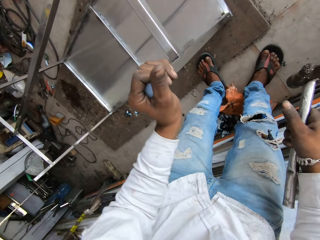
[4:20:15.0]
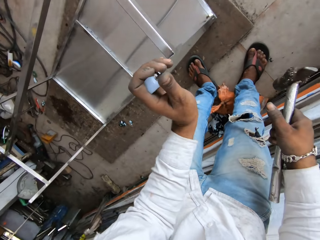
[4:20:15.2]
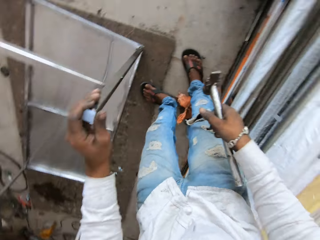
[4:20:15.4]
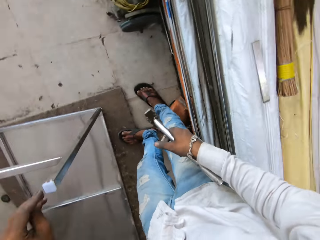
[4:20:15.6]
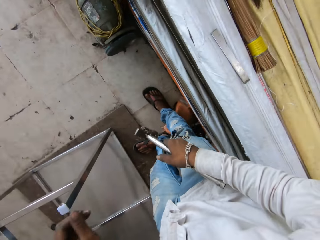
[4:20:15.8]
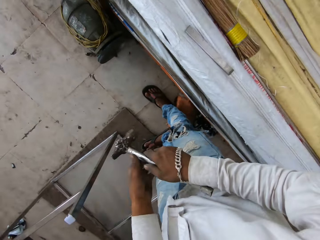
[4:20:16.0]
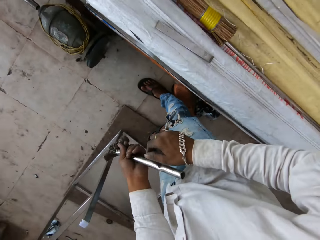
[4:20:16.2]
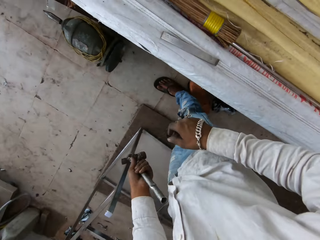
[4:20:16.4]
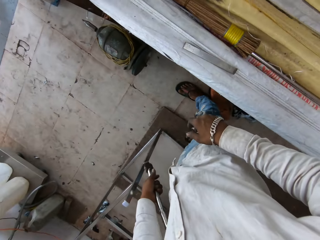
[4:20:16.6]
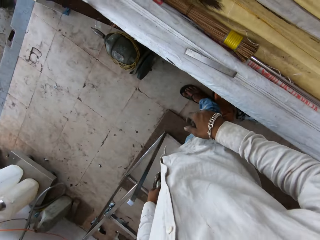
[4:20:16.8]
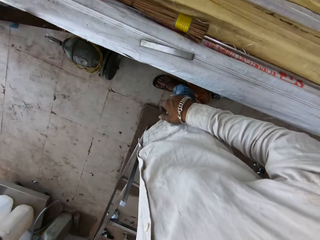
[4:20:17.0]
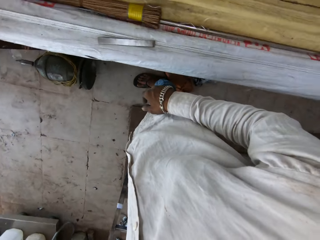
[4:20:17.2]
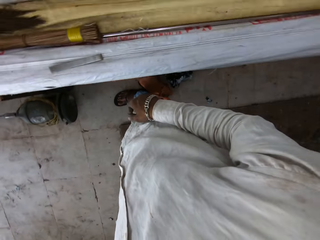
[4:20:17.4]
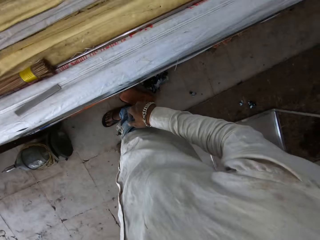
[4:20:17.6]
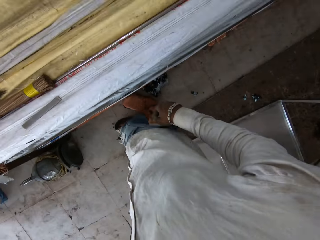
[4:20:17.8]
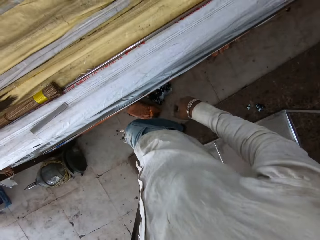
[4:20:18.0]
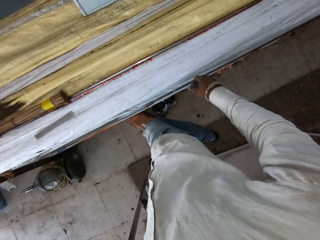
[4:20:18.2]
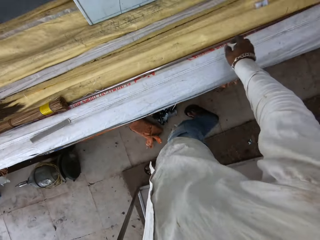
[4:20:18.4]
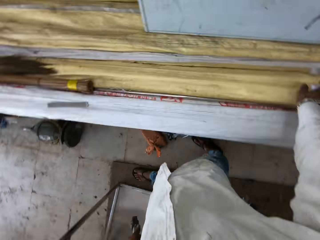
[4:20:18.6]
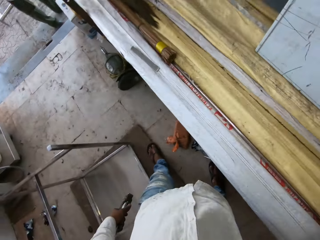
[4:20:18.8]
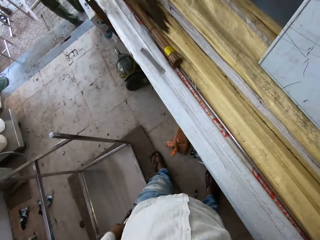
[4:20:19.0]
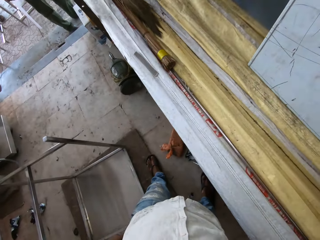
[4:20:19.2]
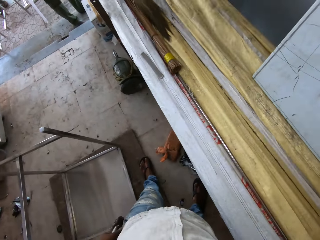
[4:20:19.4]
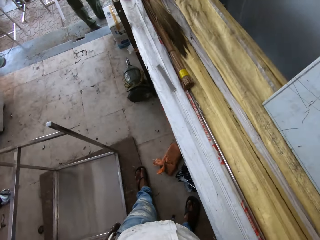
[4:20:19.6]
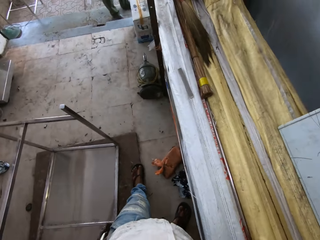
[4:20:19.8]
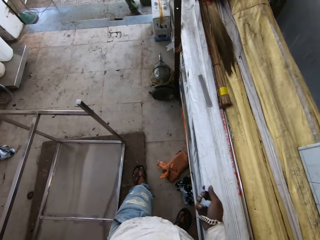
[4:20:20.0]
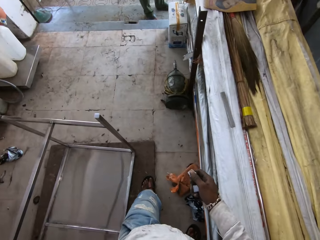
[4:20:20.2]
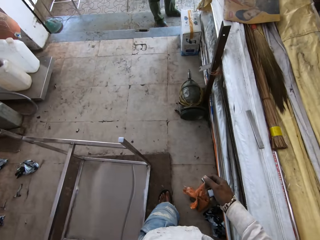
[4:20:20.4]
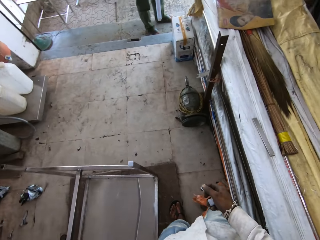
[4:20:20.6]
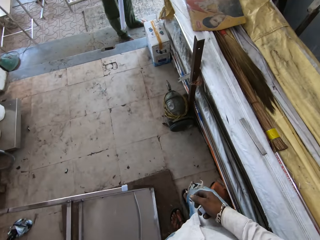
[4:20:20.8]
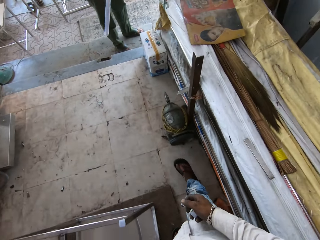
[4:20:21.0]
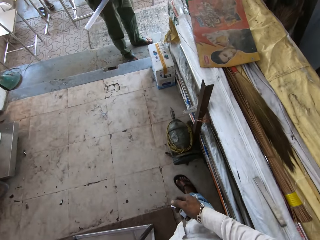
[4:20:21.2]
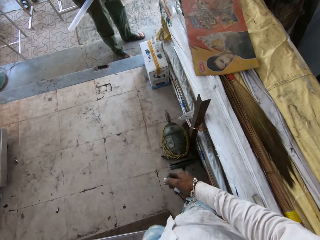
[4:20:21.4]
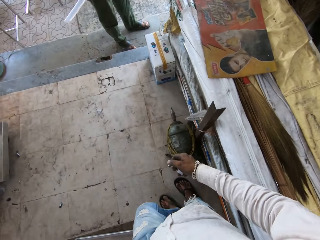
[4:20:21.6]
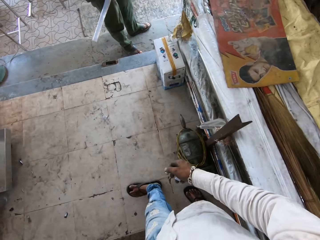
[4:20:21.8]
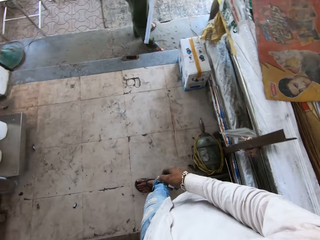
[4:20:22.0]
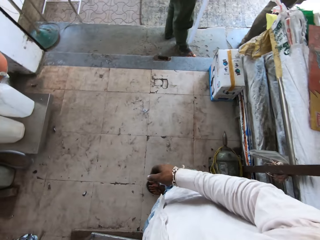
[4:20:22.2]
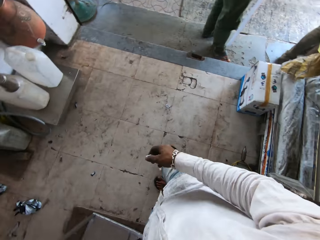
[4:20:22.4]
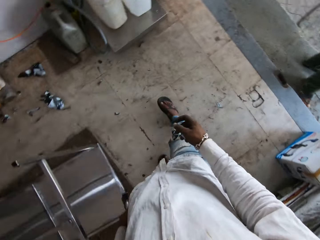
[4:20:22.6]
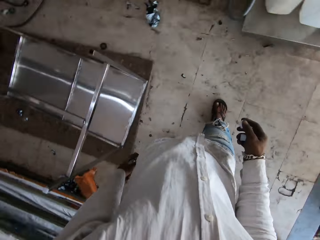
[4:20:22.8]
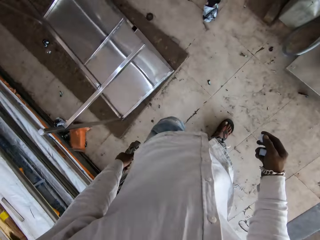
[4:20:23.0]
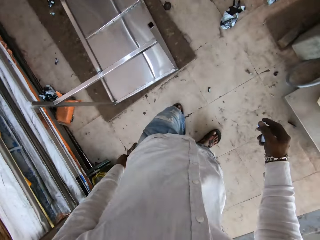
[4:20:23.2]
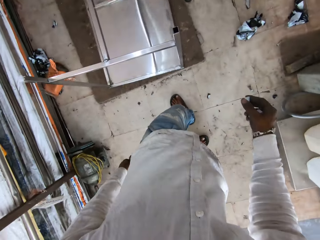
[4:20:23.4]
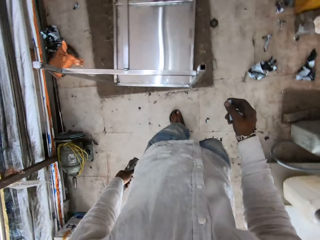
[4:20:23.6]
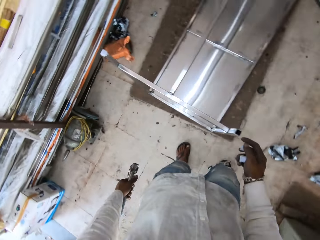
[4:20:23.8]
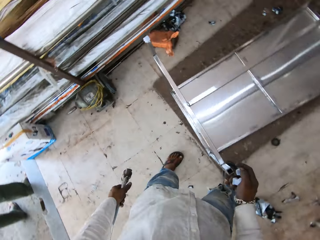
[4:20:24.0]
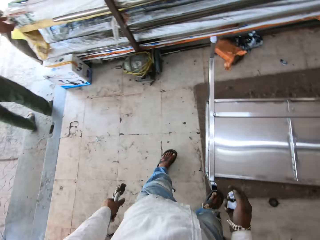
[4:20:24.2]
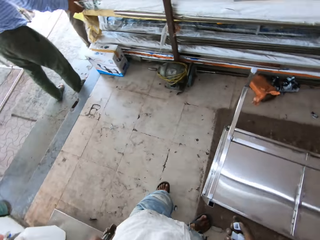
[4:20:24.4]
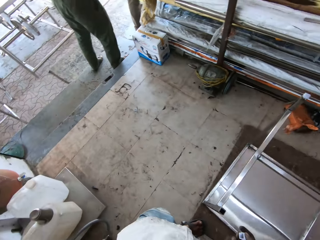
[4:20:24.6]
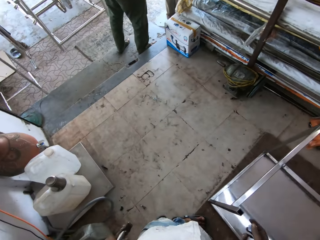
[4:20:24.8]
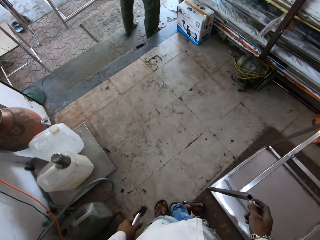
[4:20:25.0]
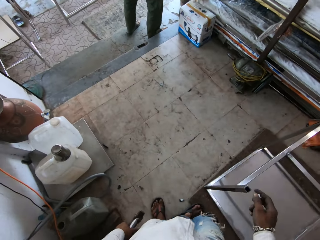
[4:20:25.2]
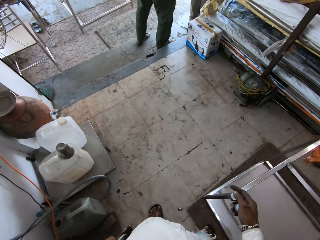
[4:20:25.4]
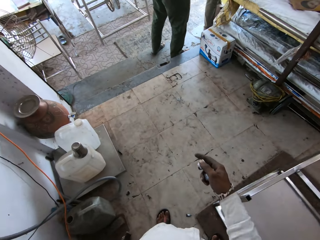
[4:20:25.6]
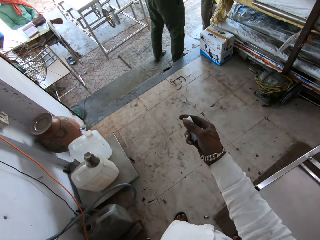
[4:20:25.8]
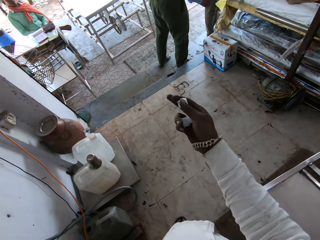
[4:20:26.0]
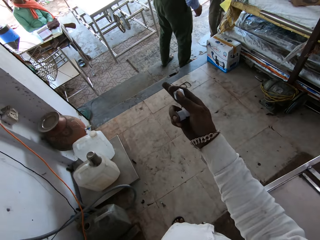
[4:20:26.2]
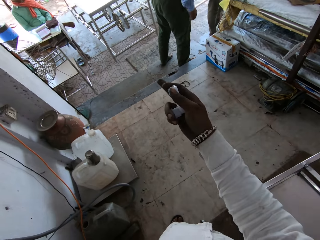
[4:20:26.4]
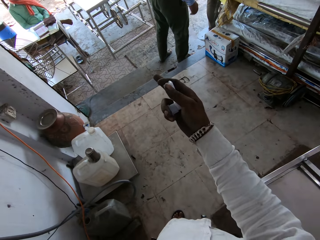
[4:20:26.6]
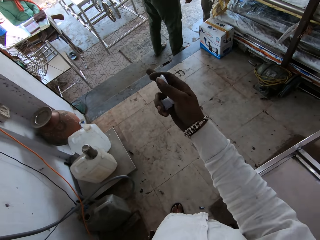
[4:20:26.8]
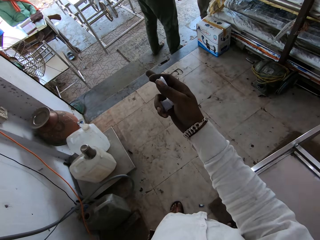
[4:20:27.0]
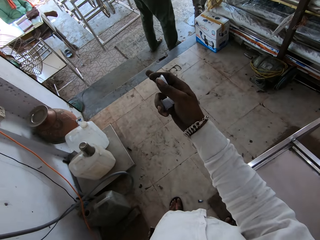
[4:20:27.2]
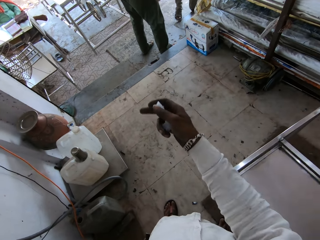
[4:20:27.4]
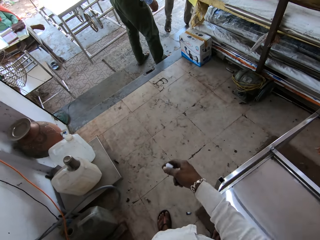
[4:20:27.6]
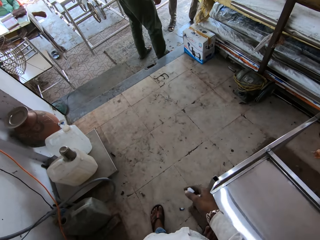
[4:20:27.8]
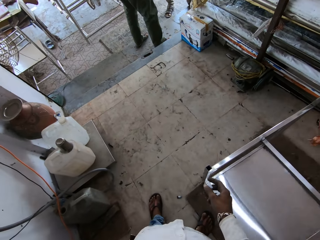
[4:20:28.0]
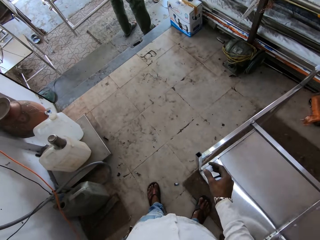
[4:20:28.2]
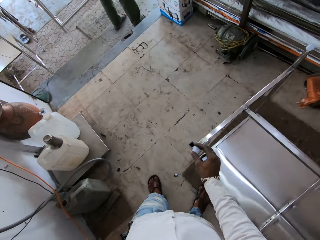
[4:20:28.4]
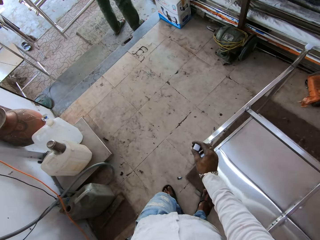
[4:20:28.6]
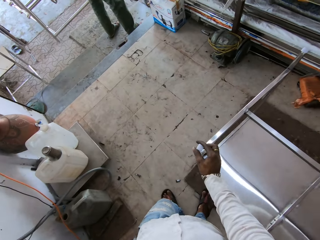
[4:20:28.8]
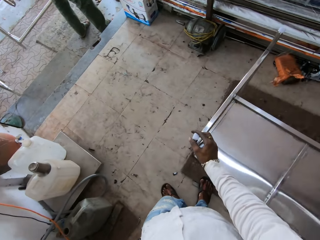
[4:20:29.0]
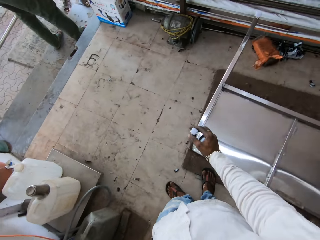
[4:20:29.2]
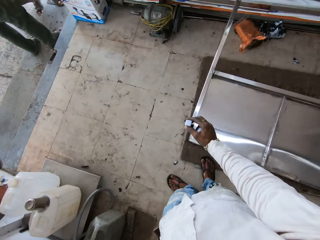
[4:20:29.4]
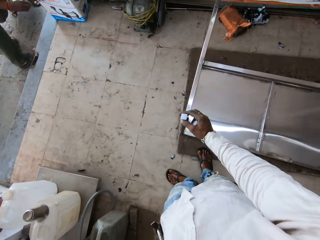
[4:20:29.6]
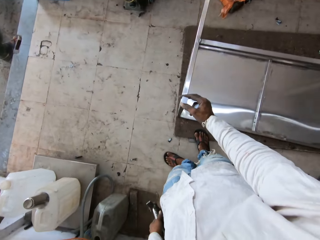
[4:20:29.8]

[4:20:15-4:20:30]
The camera wearer twists the table base. They look around the room. They hold the hammer with the left hand. They look around the room. They walk in the room. They talk in the room. They pick something from the table. They walk in the room. They talk with a person.

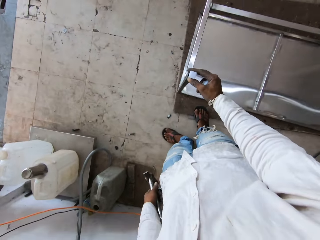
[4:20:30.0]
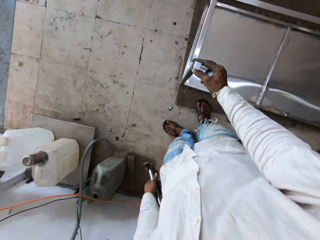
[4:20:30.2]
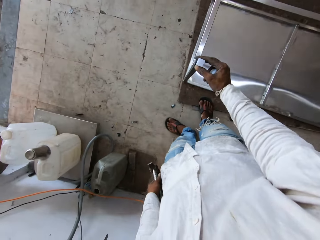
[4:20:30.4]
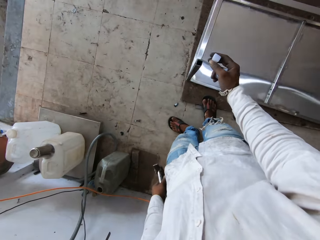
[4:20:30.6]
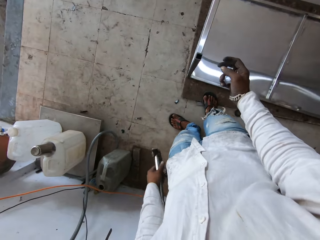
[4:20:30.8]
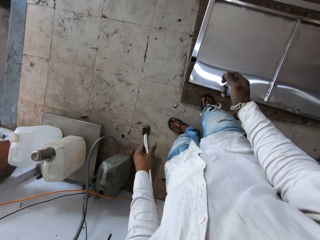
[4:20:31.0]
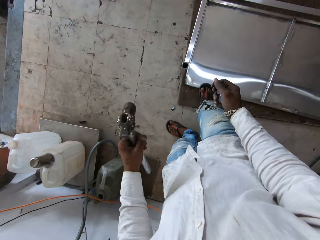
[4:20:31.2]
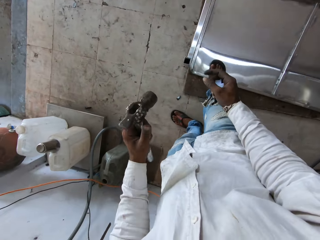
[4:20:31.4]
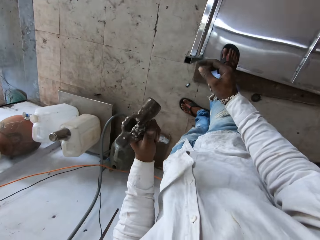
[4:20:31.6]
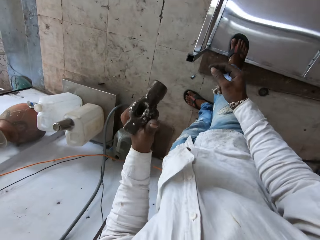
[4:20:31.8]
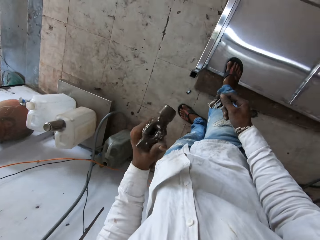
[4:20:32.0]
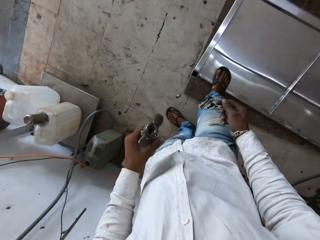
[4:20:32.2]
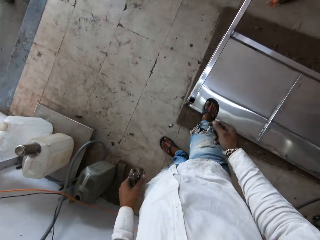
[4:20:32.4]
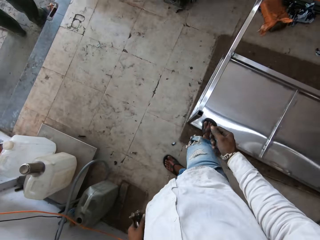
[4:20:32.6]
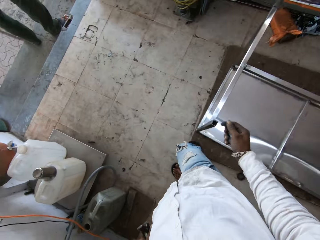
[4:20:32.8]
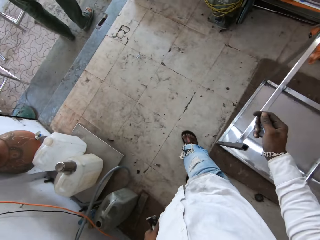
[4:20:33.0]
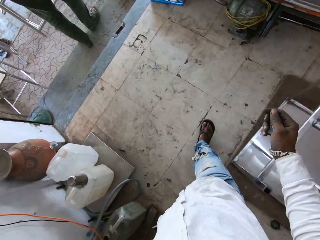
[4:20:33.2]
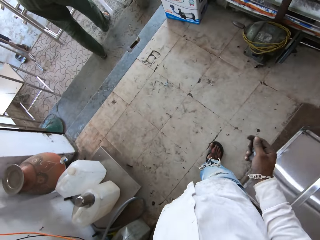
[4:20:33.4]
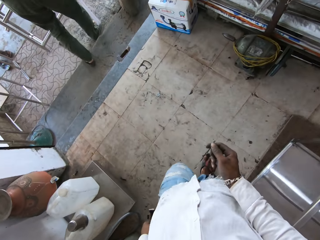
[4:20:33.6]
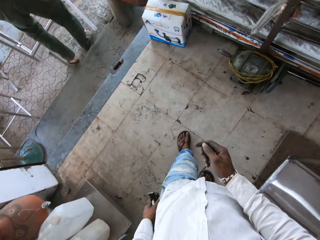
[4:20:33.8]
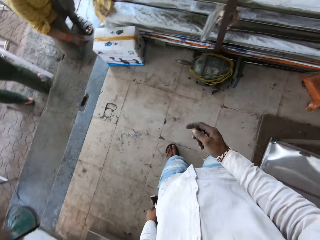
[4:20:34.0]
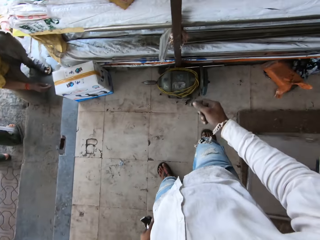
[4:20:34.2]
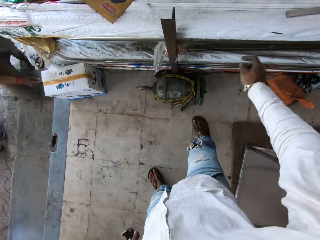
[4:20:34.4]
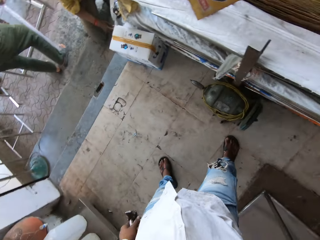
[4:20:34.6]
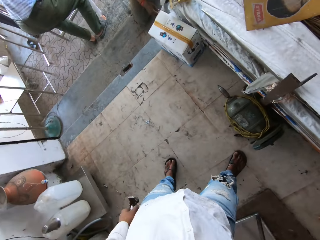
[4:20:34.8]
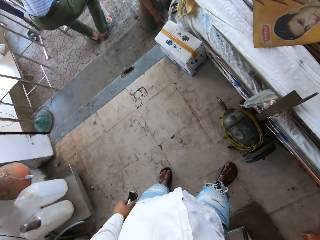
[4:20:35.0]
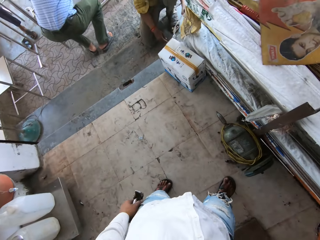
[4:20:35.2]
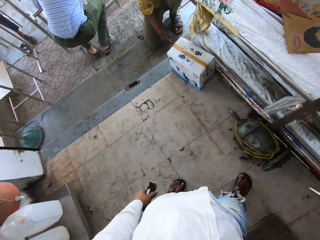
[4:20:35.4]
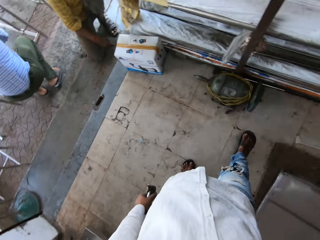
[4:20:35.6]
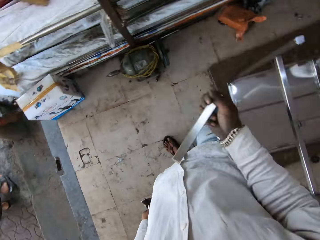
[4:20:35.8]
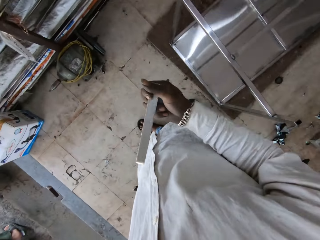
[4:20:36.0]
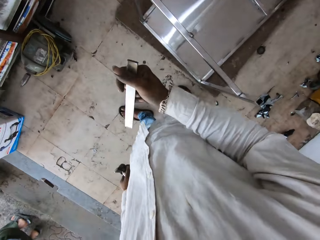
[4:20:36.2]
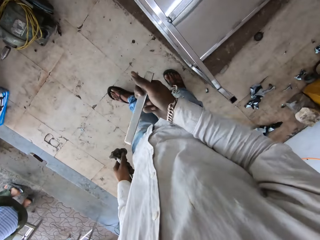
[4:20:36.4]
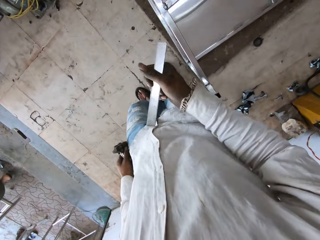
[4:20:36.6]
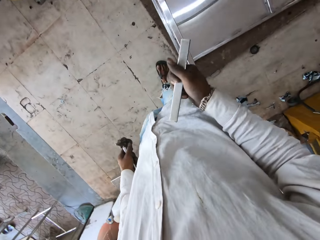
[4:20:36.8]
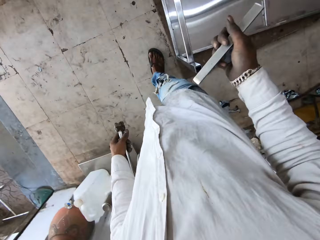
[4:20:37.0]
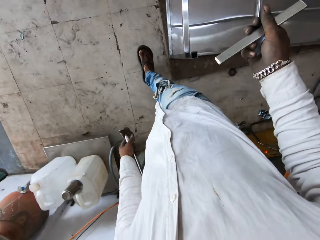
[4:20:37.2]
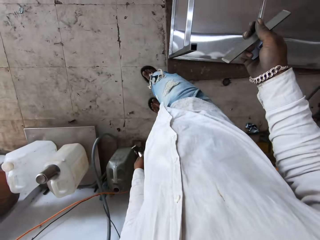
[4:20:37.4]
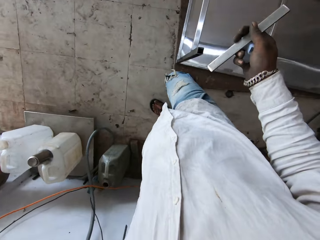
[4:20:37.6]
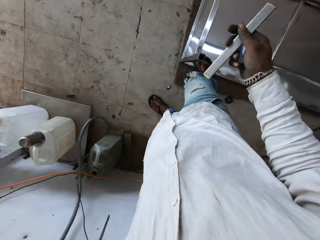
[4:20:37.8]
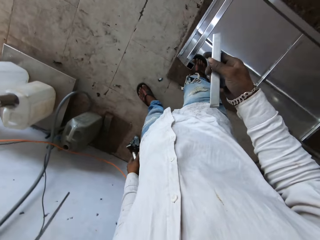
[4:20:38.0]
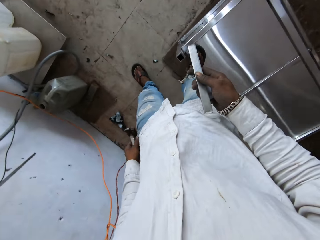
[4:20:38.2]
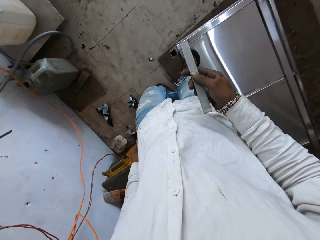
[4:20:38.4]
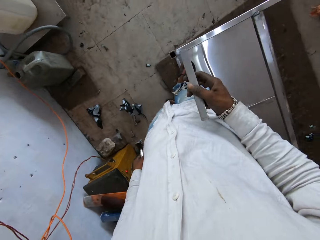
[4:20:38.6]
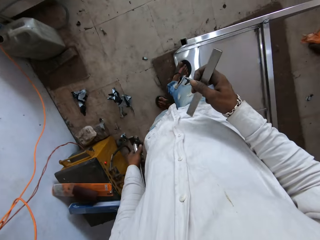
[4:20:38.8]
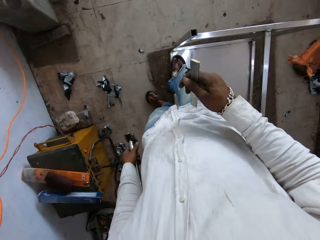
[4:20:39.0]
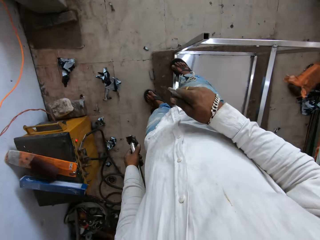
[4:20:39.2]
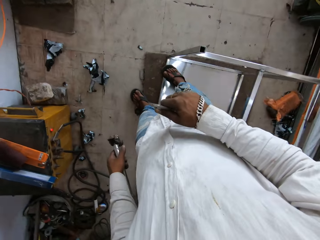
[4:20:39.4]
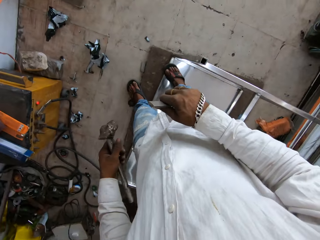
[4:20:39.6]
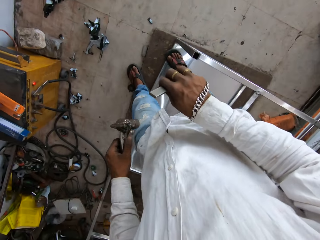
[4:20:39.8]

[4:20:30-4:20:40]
The camera wearer steps on the table. They walk in the room. They stretch an arm. They hold metal. They walk in the room.
